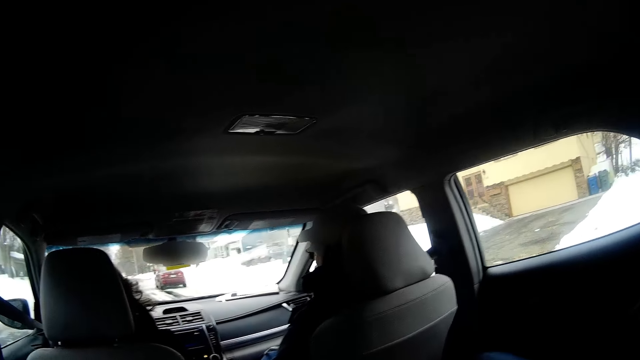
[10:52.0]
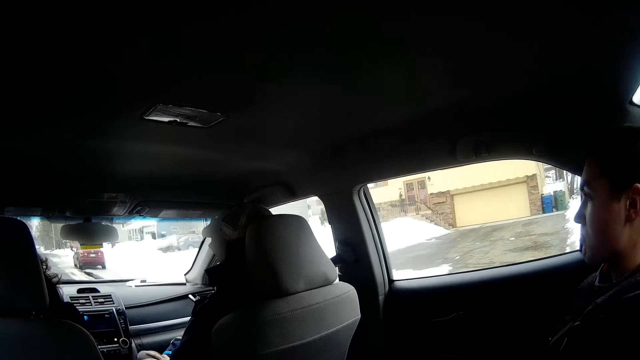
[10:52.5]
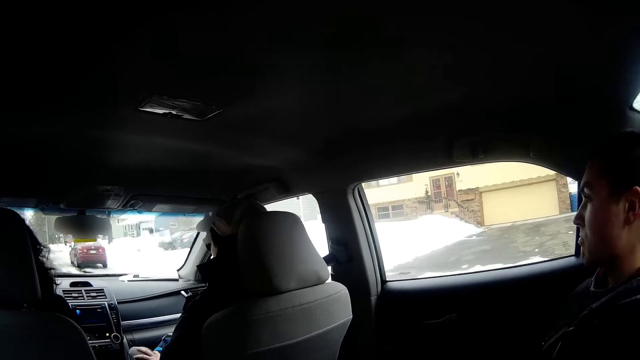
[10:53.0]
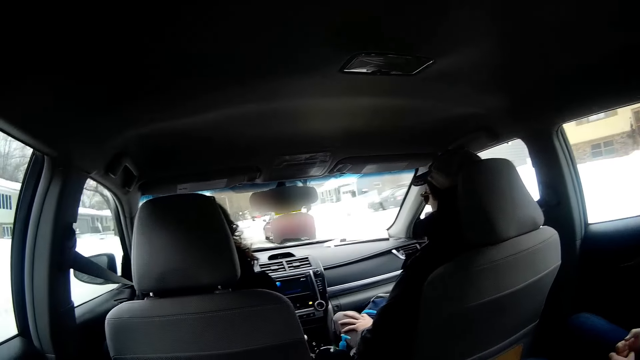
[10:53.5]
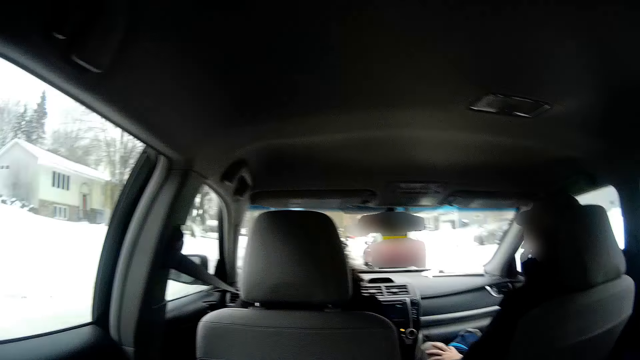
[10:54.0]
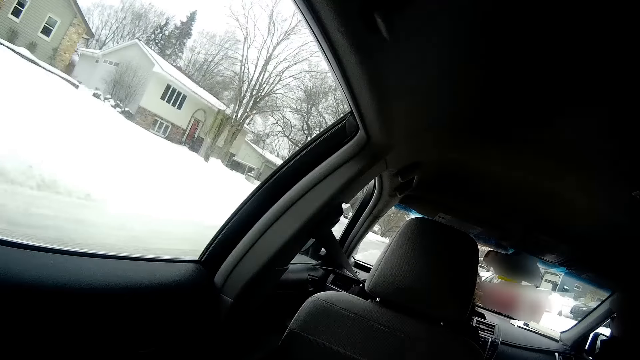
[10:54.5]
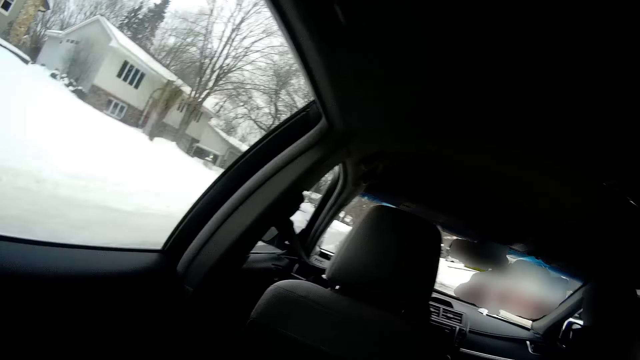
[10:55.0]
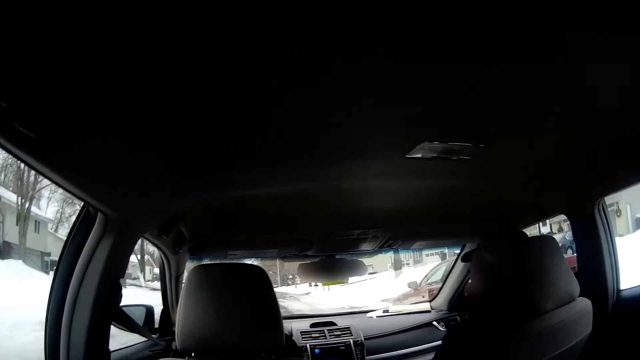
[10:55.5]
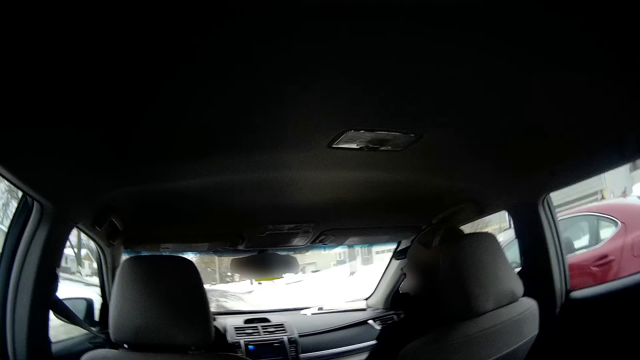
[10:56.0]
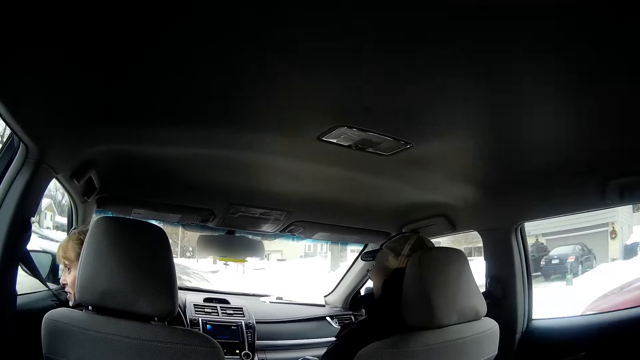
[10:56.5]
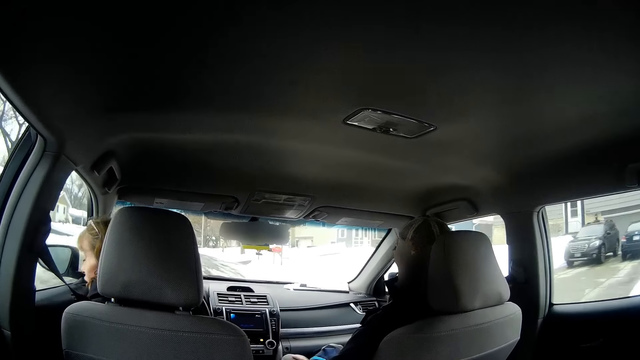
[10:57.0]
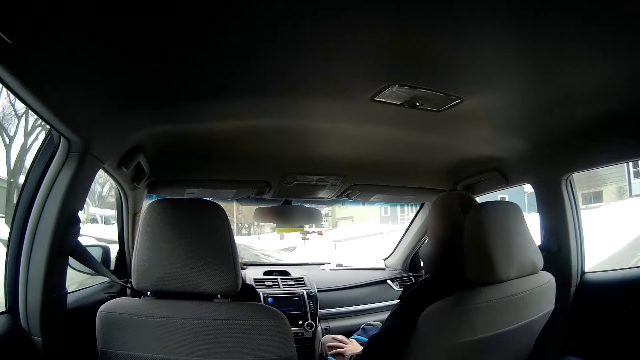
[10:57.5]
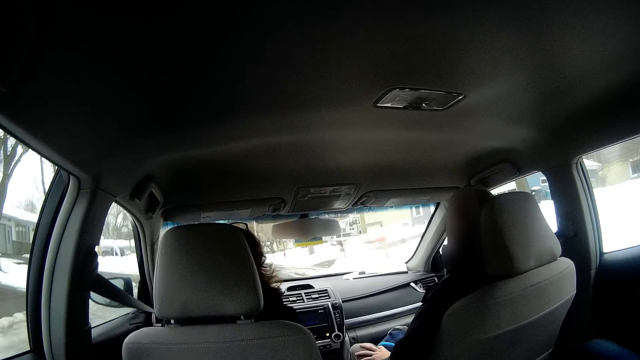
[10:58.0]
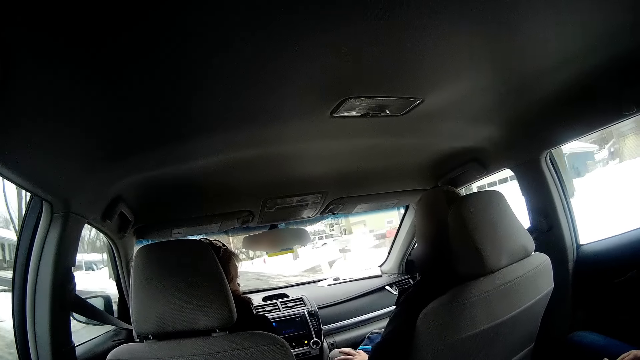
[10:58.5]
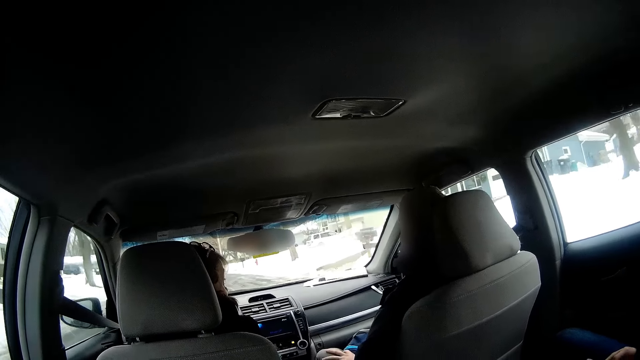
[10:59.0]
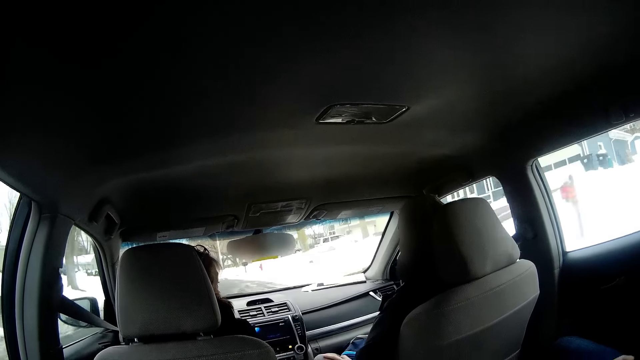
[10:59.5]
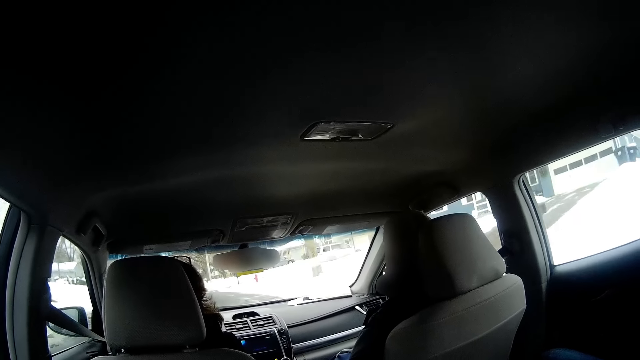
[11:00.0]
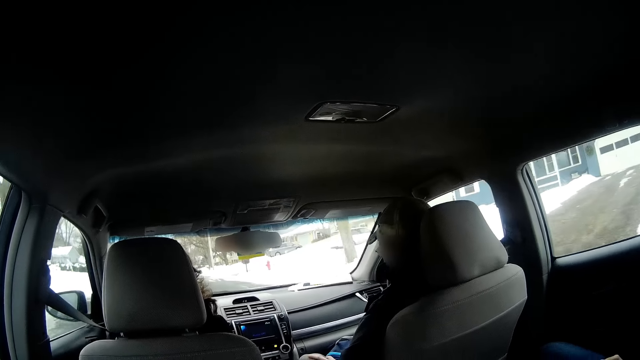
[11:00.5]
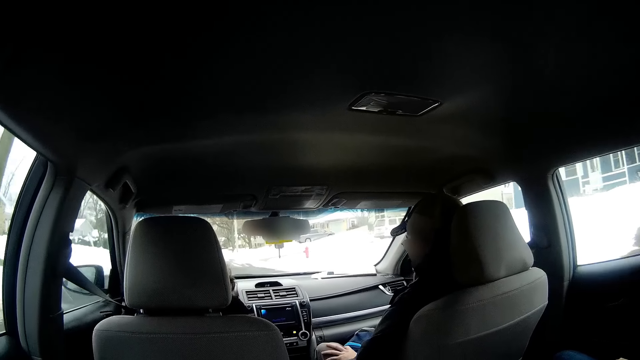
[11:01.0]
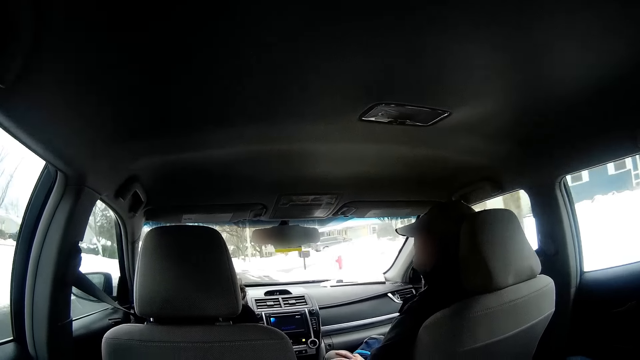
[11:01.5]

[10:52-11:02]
A man sits beside the camera wearer. Another man looks outside the car window. A woman interacts with a man. The other man drives the car.

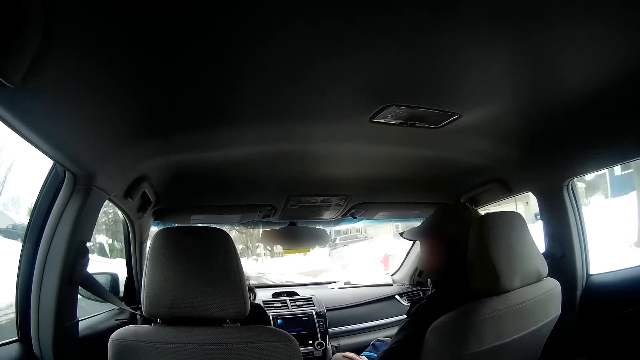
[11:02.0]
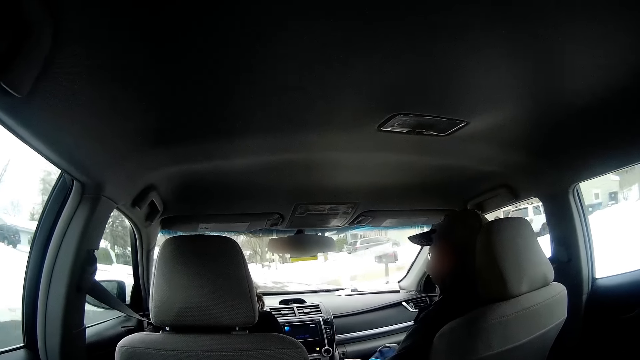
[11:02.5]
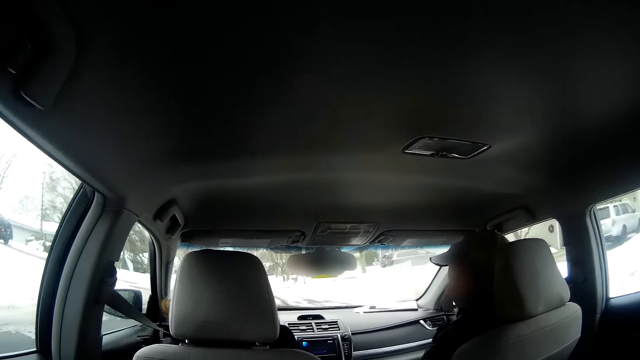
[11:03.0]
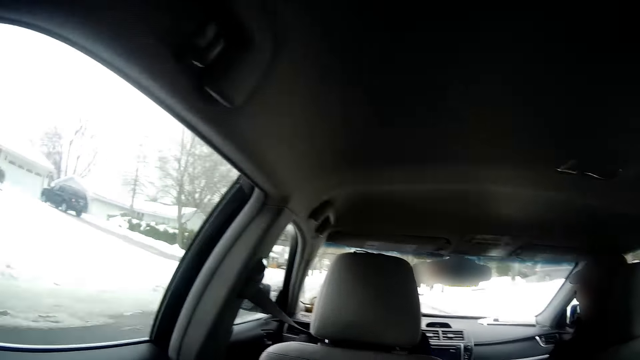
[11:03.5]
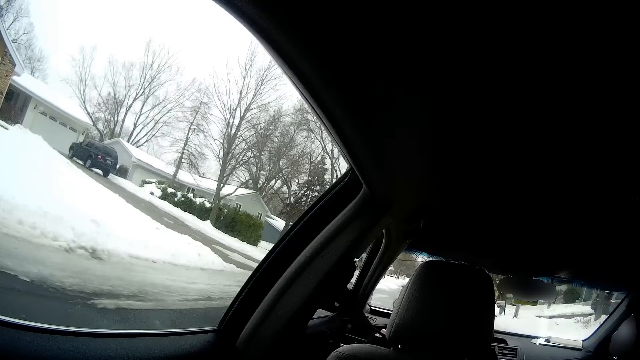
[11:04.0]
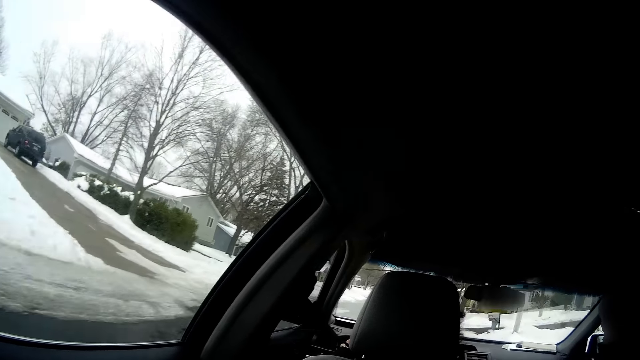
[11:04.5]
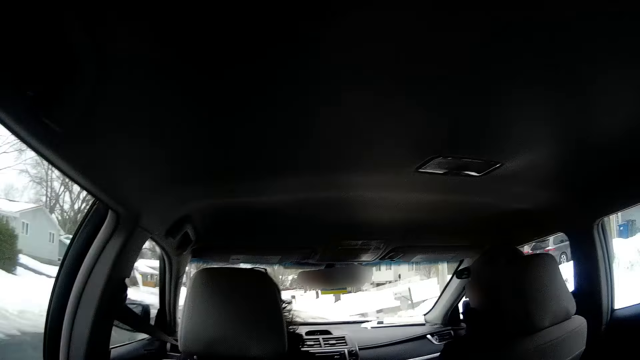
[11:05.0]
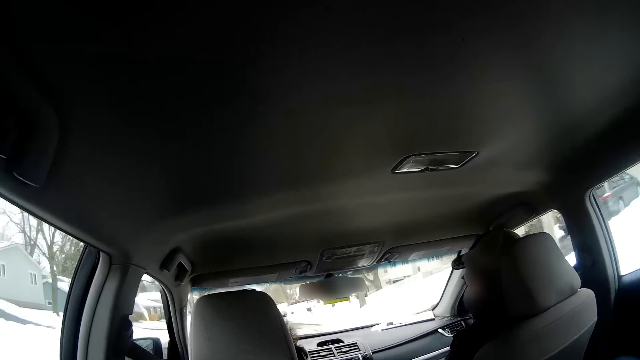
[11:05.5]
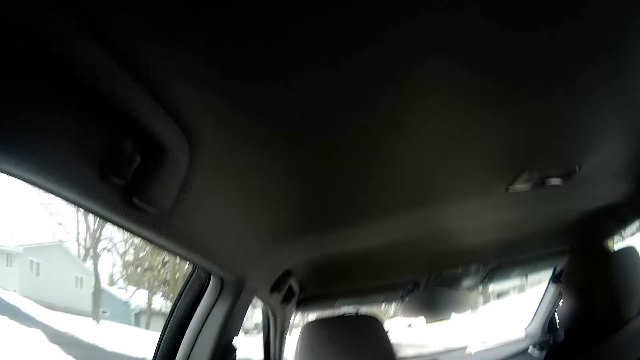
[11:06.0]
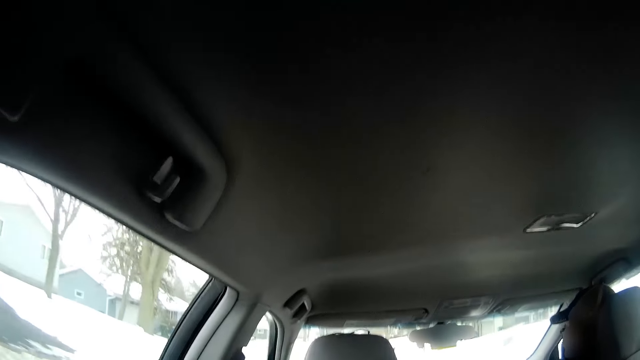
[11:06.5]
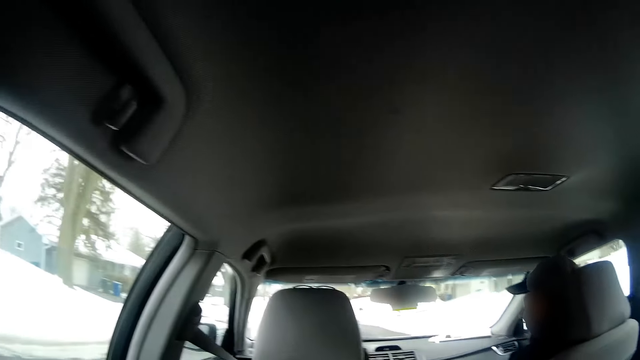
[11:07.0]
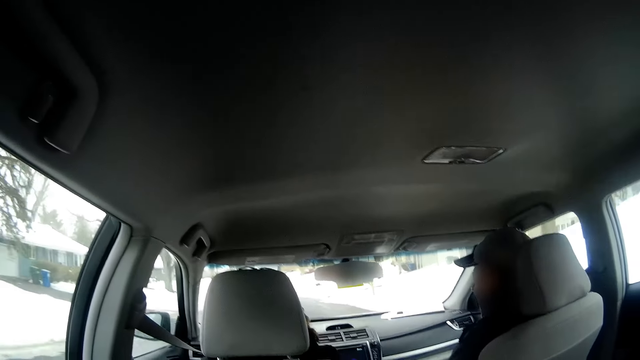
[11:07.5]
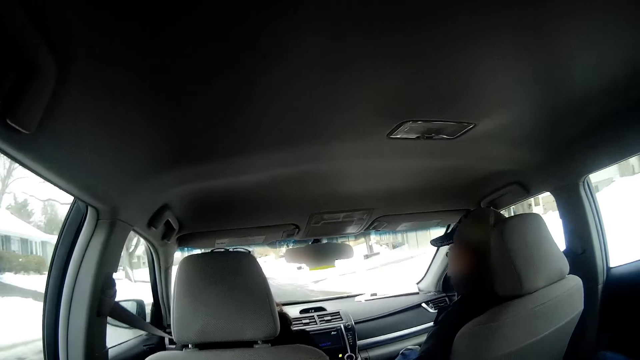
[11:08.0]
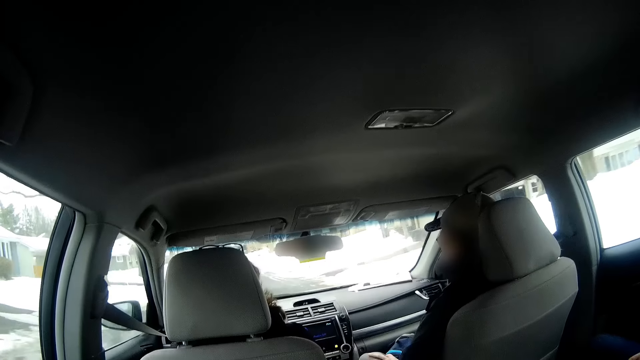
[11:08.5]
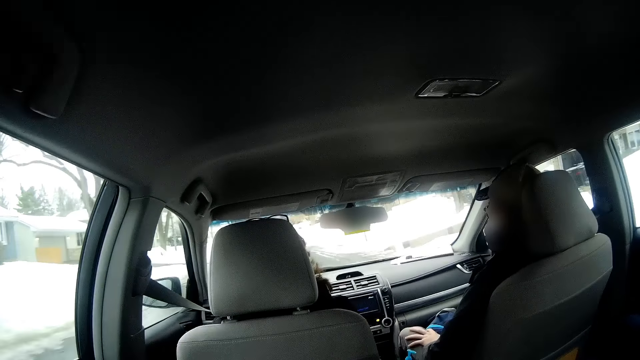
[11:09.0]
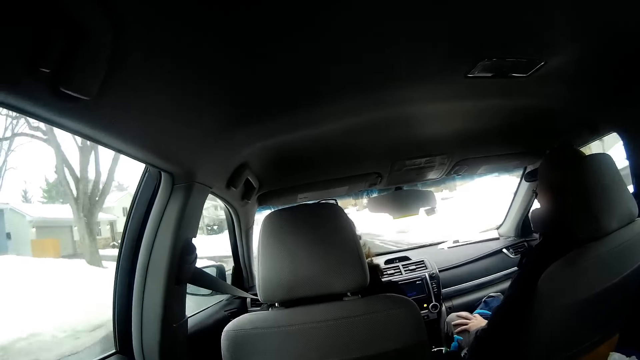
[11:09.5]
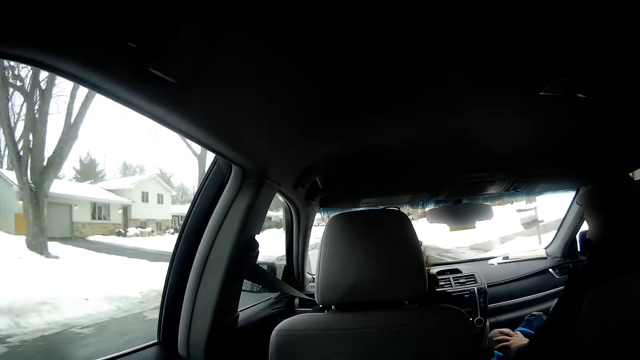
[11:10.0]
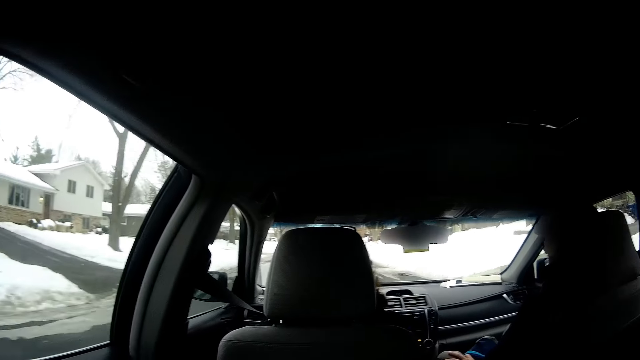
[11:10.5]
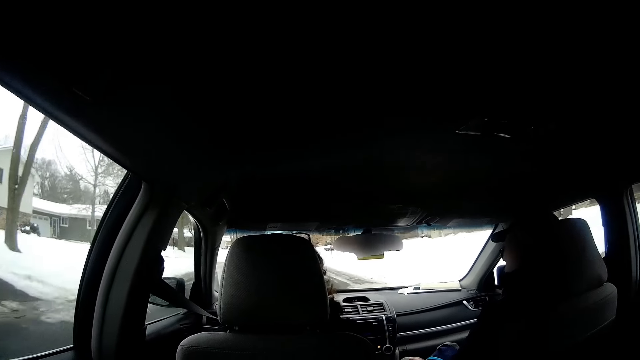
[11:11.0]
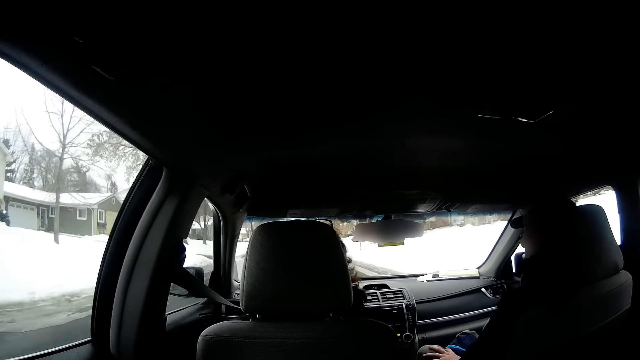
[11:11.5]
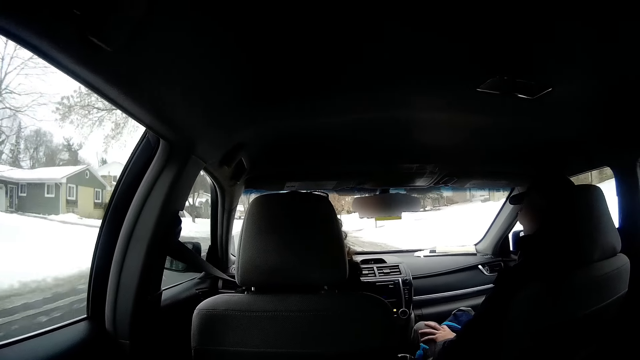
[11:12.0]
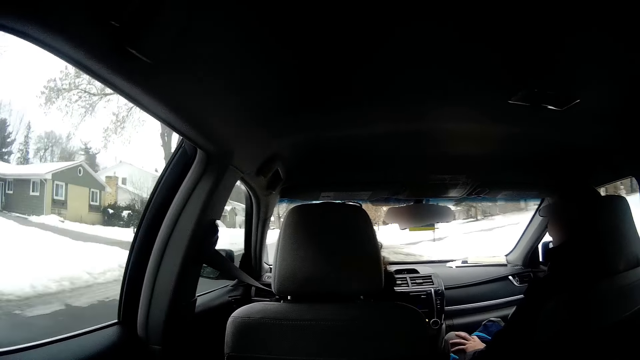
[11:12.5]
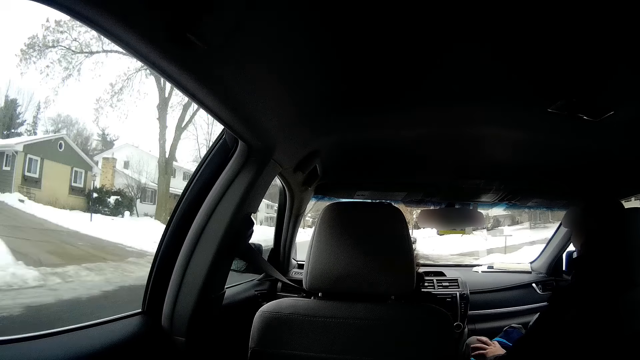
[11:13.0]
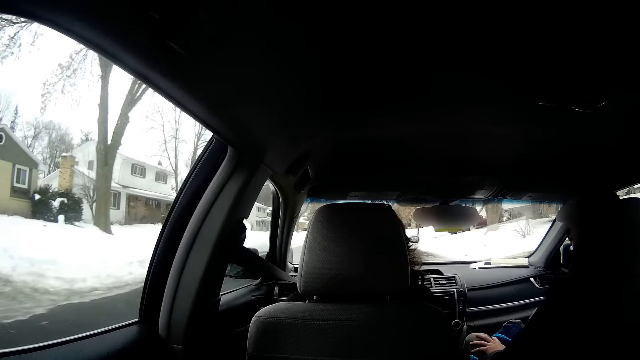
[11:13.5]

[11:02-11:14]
The camera wearer turns around.
